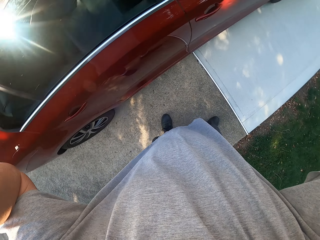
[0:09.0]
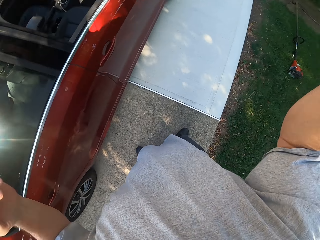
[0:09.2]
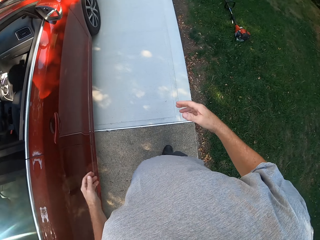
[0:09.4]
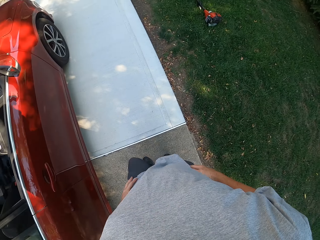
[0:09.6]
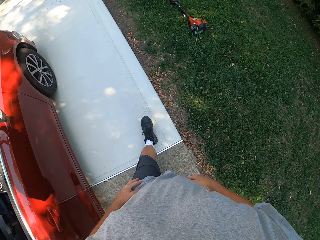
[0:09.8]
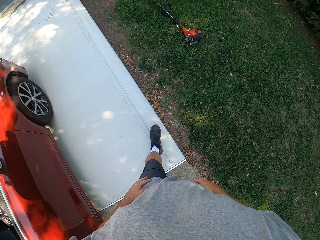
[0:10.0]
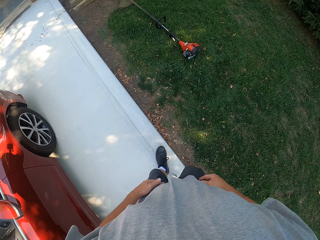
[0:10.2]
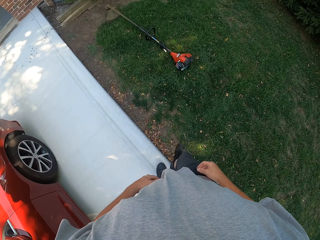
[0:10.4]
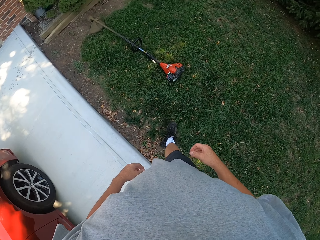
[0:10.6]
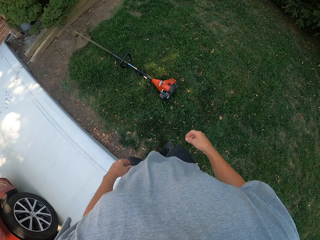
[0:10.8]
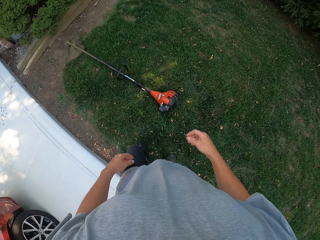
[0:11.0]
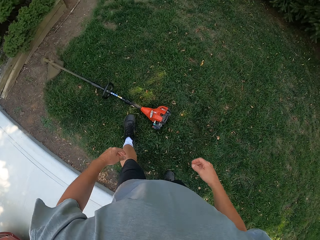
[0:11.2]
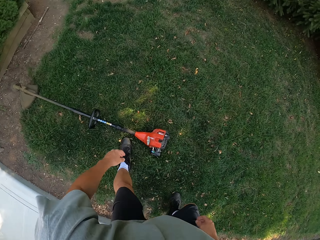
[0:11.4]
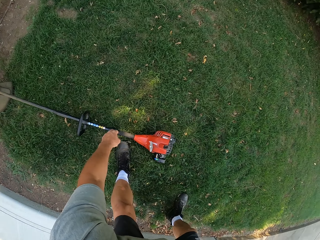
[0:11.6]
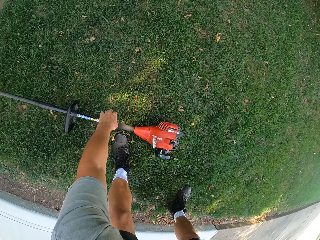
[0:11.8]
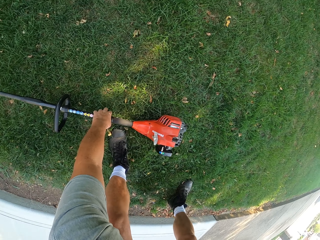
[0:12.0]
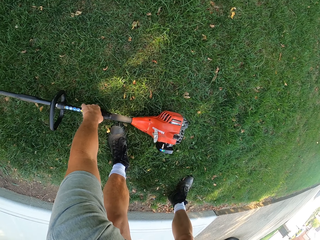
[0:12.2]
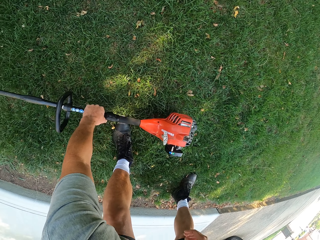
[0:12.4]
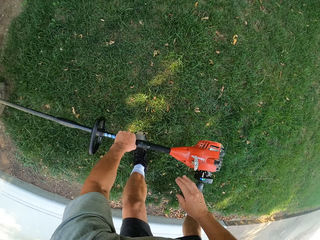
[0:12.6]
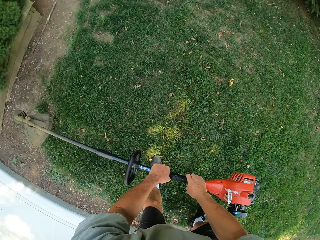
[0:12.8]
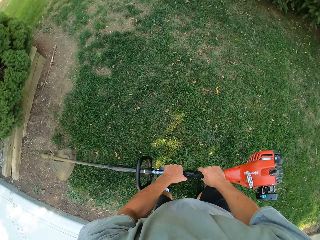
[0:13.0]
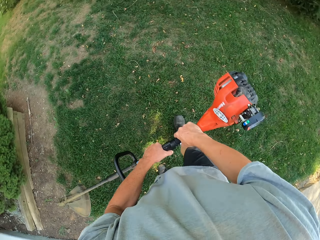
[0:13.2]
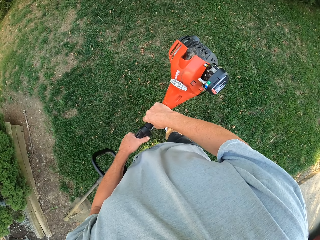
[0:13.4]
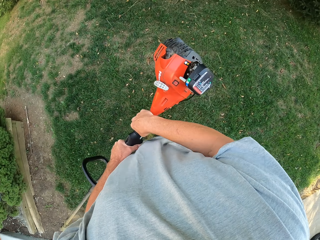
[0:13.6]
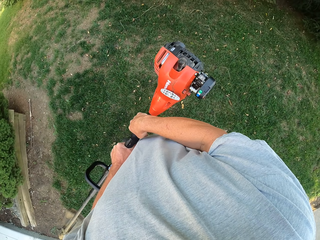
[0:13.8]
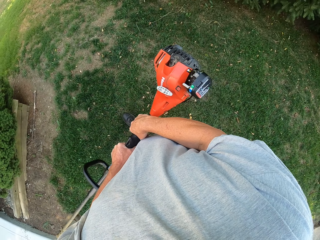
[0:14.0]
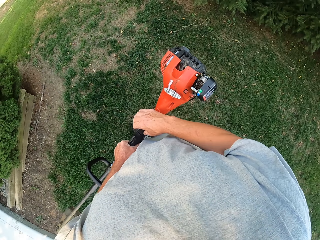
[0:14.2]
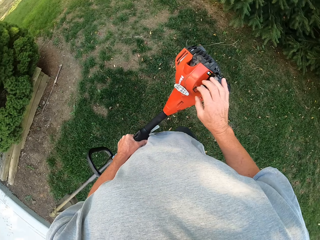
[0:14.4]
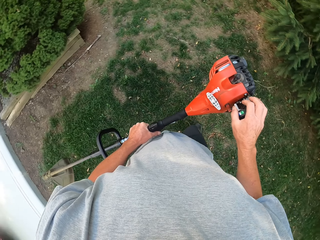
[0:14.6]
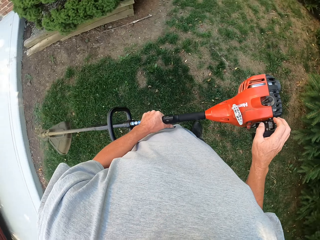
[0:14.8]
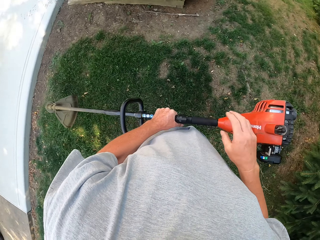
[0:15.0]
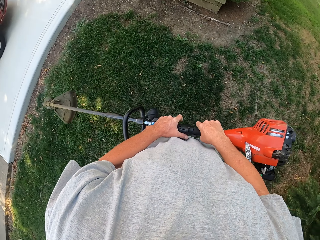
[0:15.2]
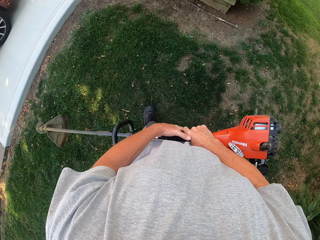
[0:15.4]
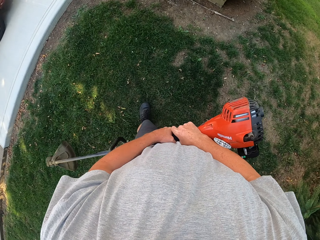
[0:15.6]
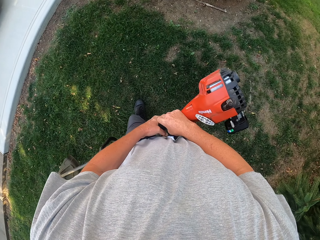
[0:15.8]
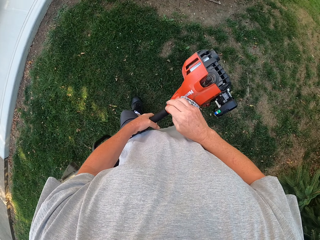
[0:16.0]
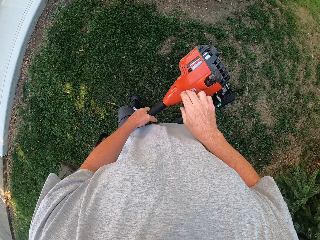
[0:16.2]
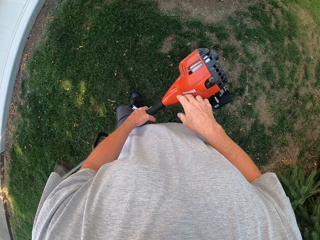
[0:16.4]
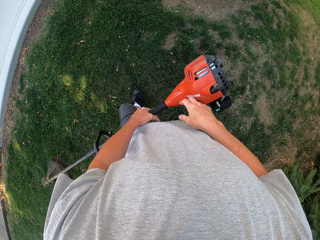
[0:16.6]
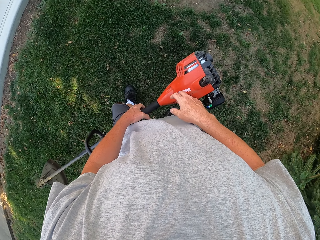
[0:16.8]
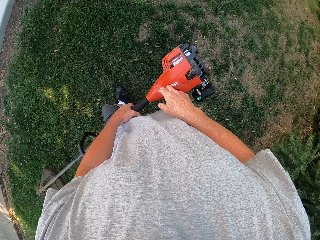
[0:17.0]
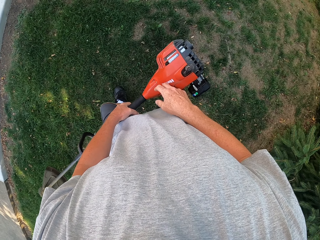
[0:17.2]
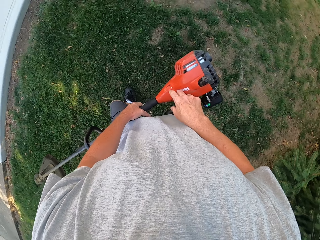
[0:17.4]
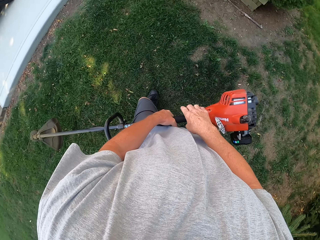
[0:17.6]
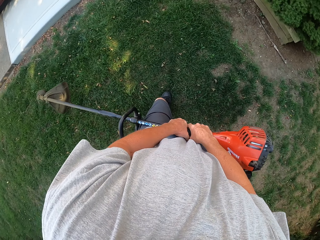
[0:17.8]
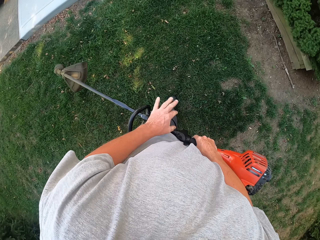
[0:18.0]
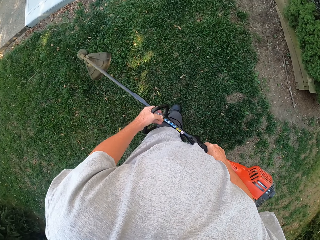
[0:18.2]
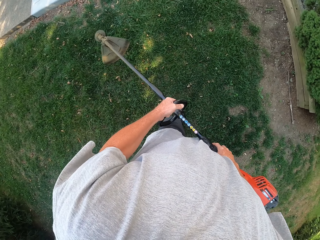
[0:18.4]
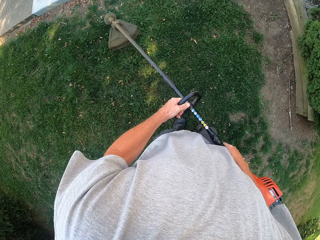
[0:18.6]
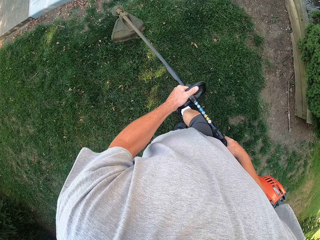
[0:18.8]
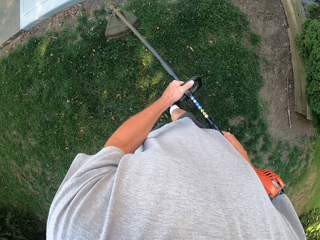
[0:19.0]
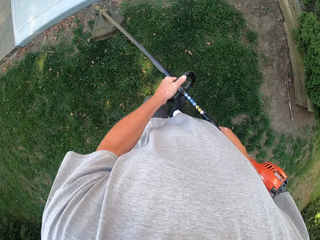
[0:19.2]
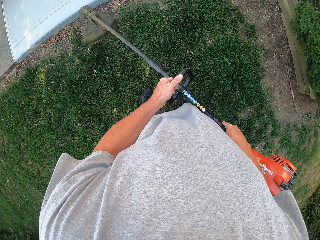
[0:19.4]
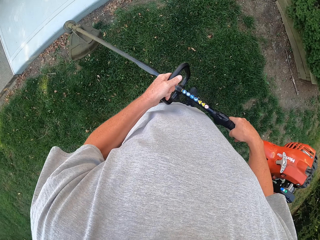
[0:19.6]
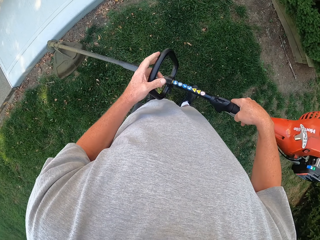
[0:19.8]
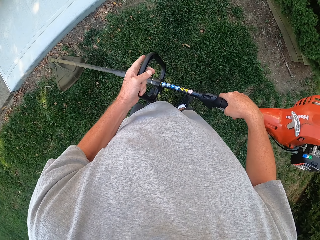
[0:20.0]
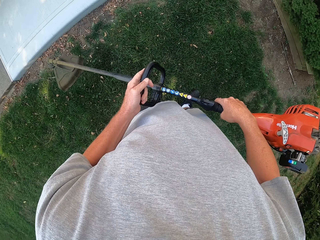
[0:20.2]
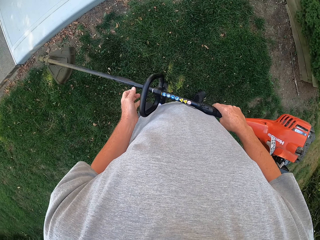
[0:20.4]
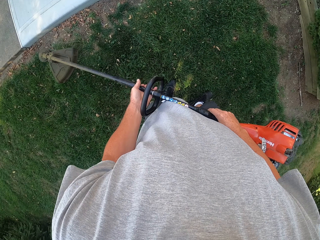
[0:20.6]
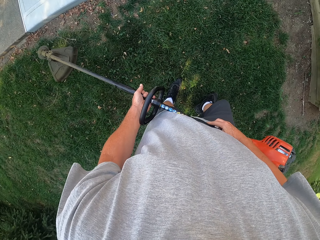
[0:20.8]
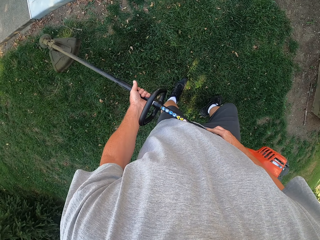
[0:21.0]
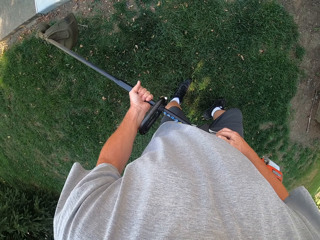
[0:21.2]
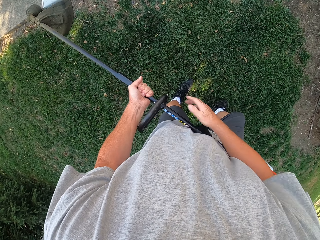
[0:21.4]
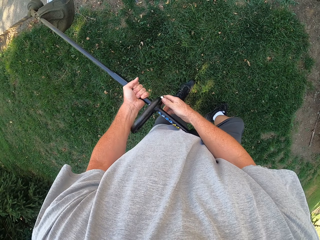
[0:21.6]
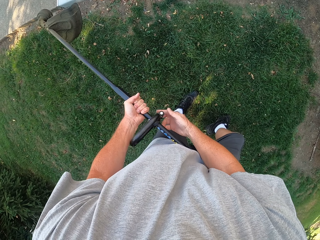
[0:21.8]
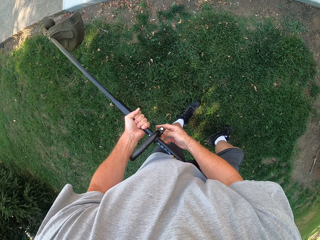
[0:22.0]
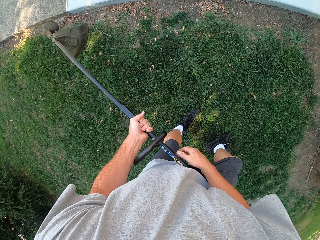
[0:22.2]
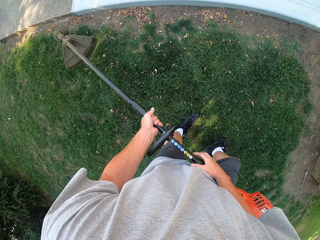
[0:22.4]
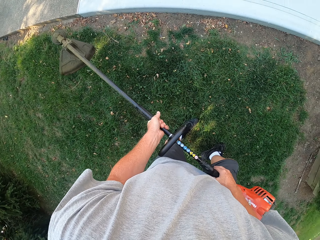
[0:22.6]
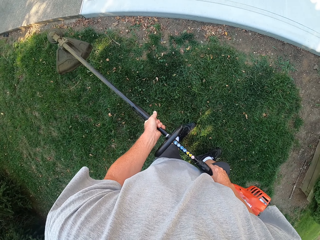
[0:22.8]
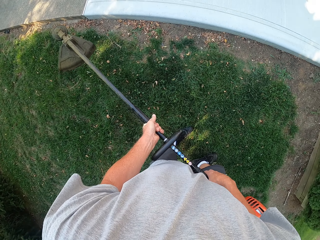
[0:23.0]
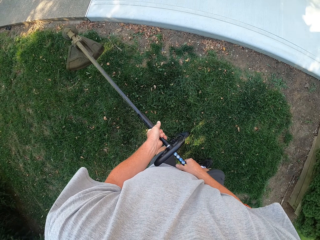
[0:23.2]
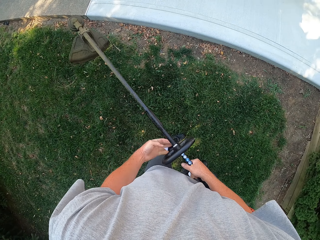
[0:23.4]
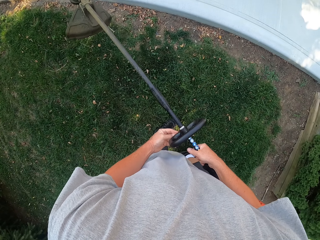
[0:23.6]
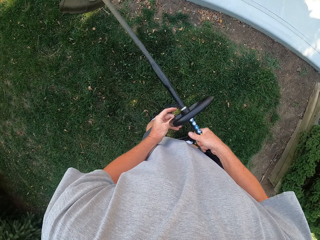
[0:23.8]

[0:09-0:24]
The camera wearer puts down his hands. He walks around in the compound. He picks up the edge trimmer or hand mower. He adjusts the hand mower. He trims the grass.

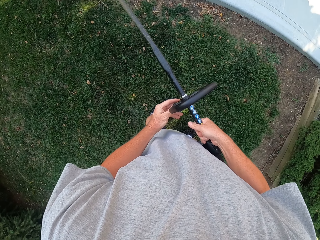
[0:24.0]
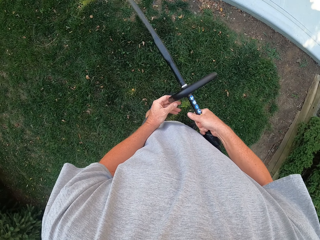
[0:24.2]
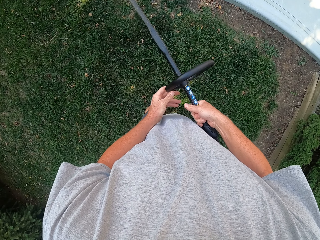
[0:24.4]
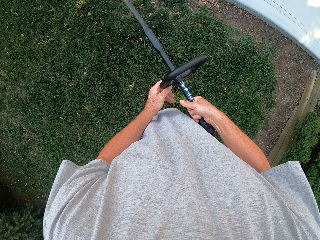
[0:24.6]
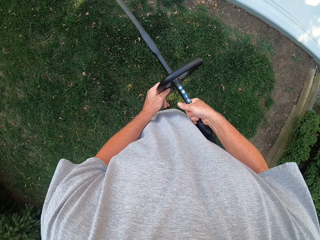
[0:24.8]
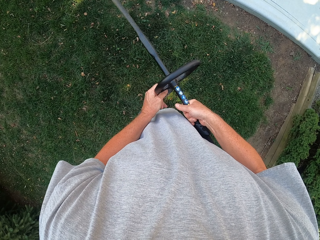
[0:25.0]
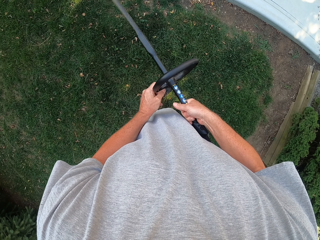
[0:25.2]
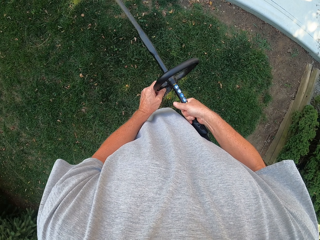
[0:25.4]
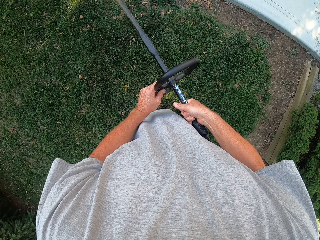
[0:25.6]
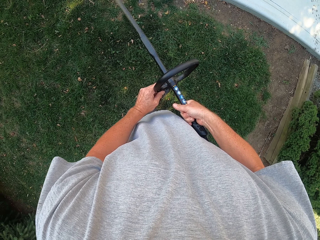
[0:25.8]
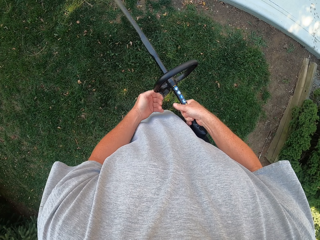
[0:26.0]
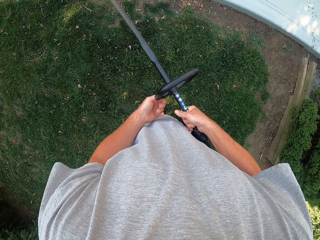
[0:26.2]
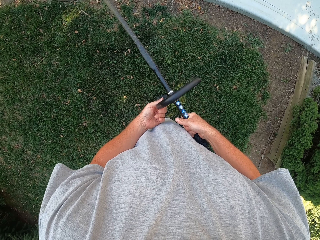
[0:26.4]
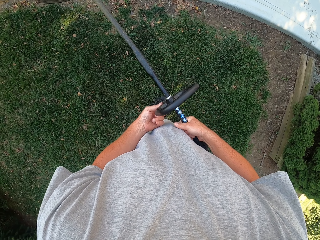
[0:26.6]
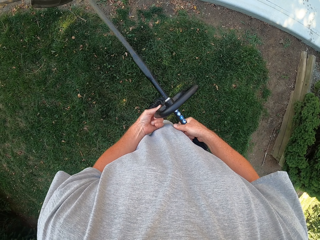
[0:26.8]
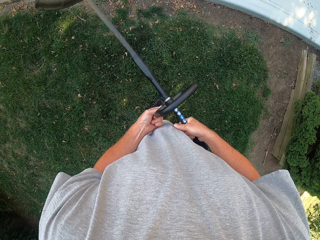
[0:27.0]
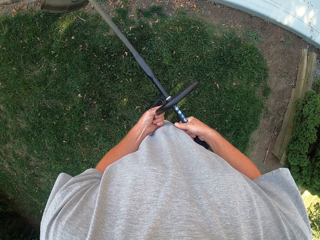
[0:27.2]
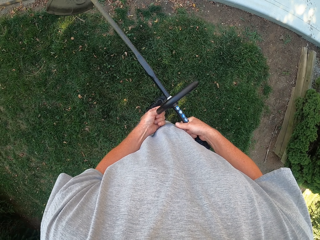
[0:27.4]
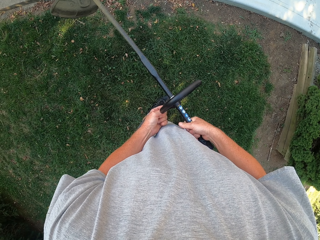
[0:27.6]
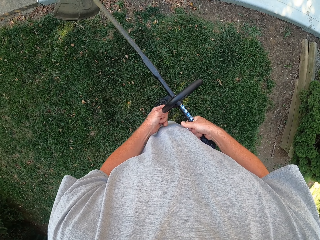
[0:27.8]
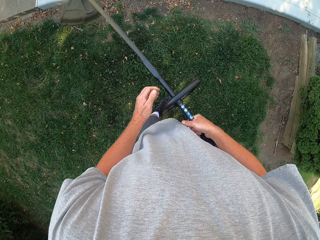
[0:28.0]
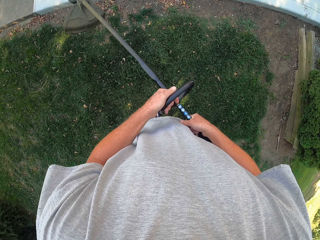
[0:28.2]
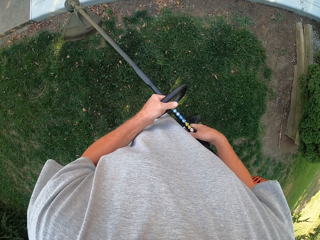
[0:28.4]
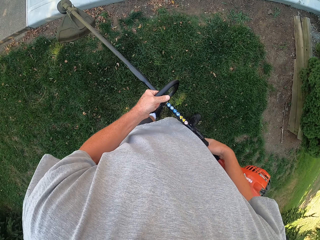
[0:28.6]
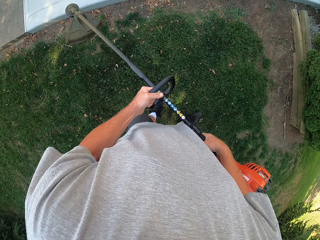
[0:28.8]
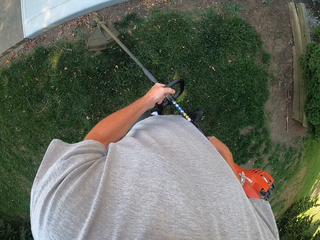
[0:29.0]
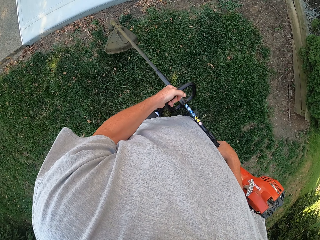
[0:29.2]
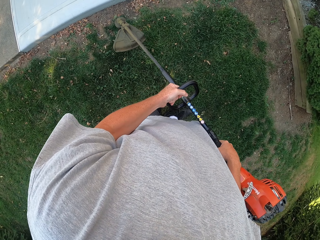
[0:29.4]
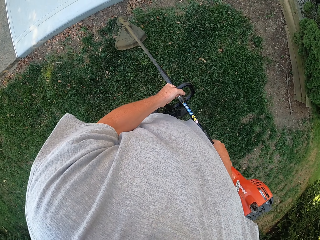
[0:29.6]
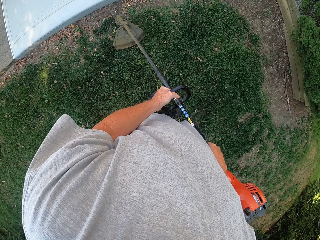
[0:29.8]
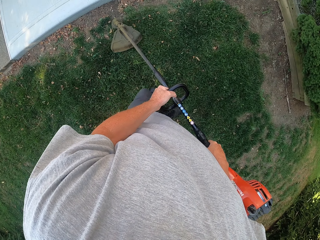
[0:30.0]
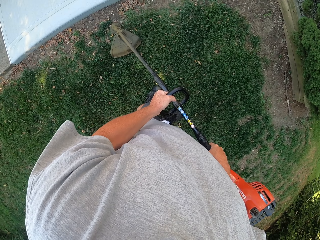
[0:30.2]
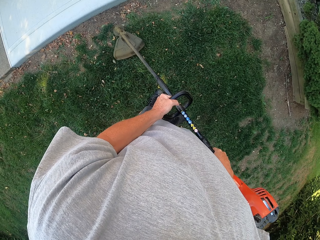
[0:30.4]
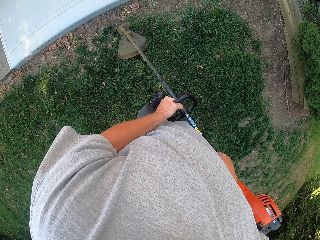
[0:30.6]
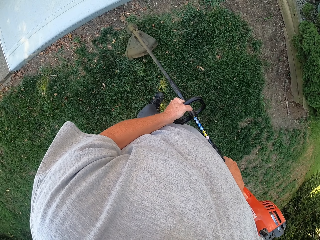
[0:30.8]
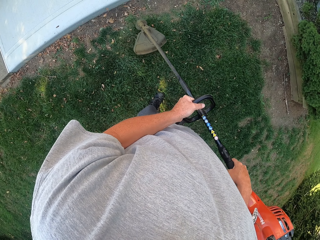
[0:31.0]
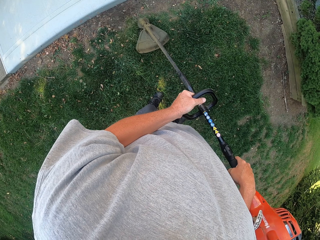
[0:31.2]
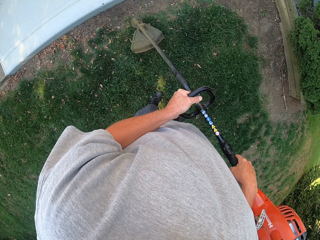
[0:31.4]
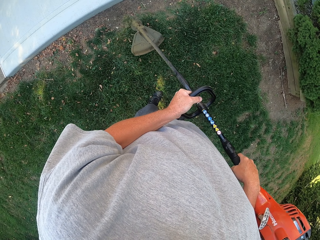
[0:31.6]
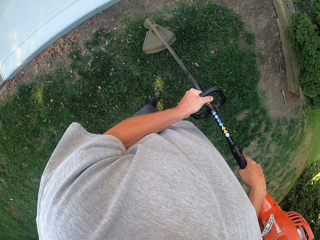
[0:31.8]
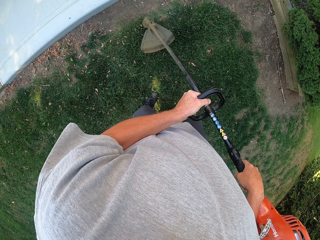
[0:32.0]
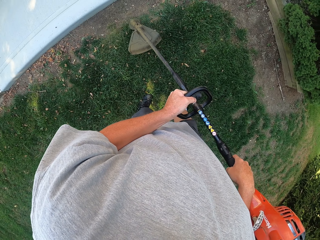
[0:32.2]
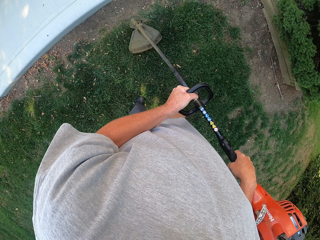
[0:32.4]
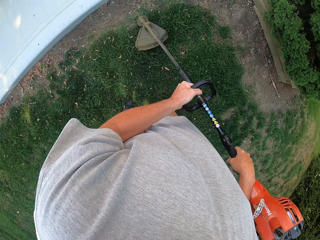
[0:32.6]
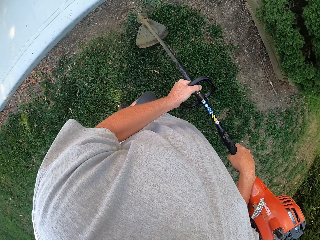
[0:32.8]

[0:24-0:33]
The camera wearer mows the grass around the compound using the hand mower.
